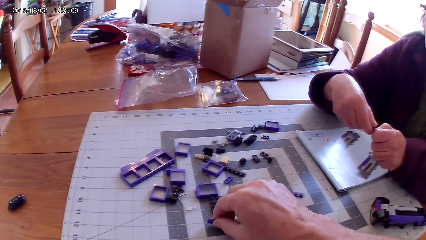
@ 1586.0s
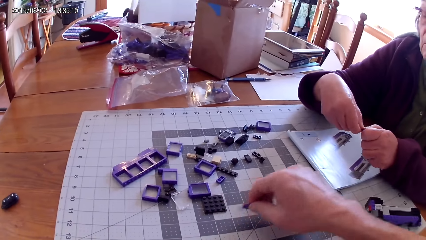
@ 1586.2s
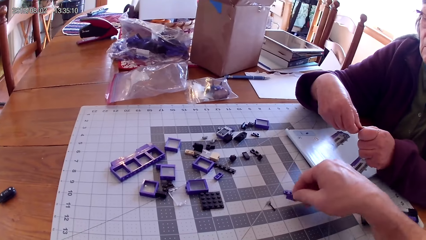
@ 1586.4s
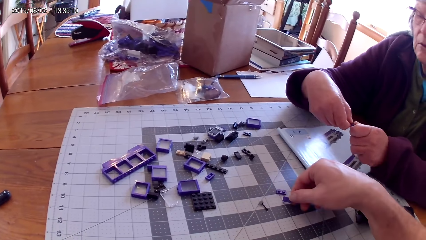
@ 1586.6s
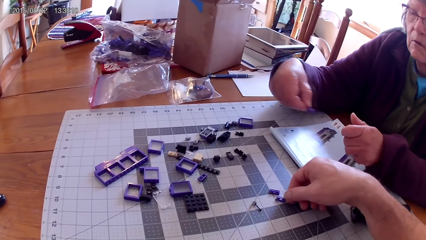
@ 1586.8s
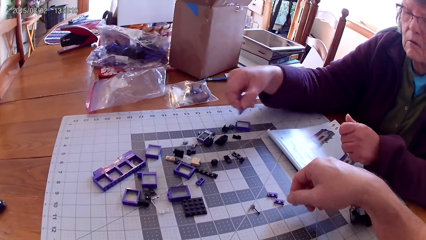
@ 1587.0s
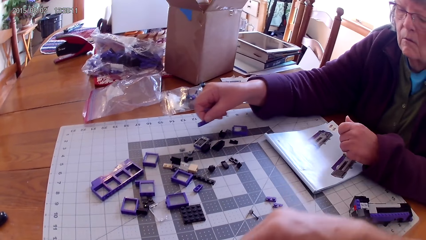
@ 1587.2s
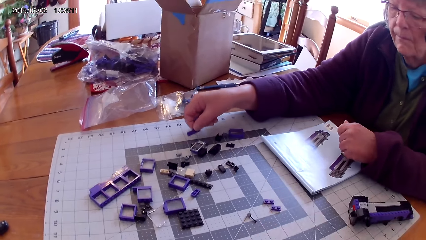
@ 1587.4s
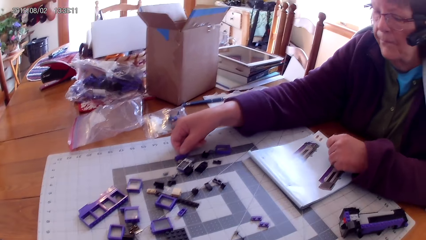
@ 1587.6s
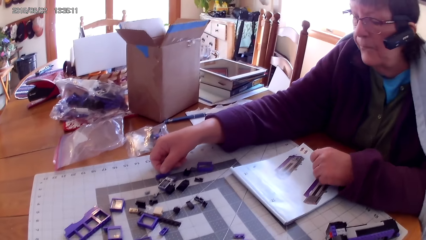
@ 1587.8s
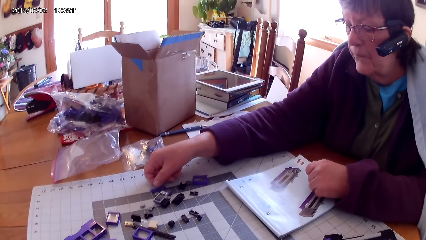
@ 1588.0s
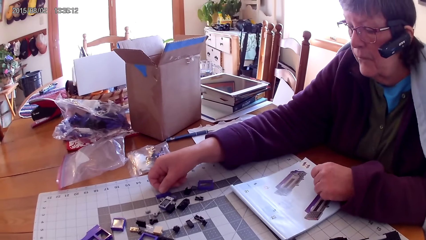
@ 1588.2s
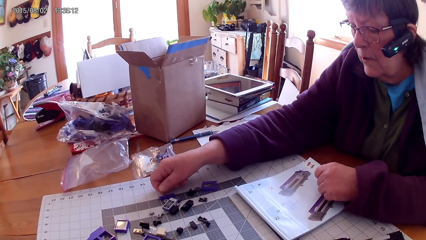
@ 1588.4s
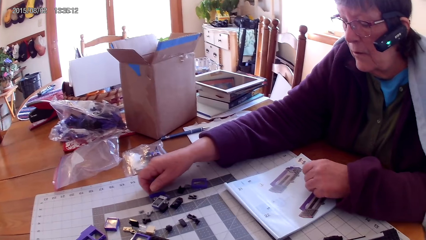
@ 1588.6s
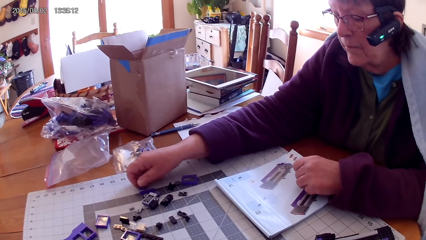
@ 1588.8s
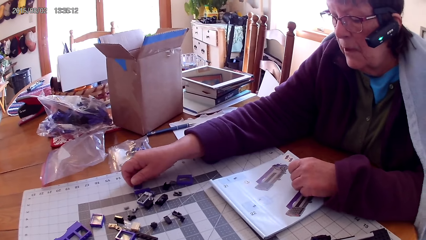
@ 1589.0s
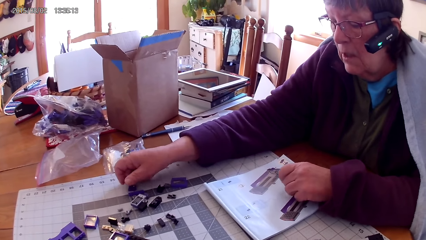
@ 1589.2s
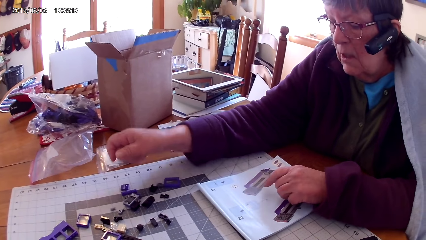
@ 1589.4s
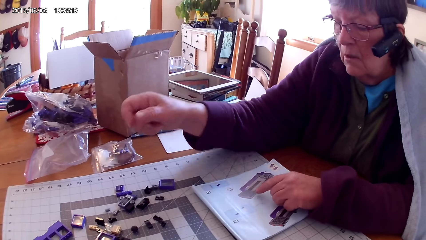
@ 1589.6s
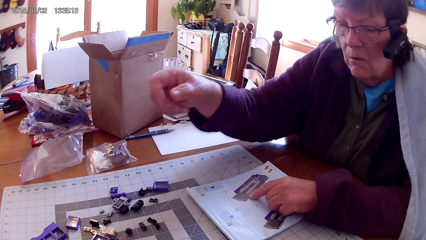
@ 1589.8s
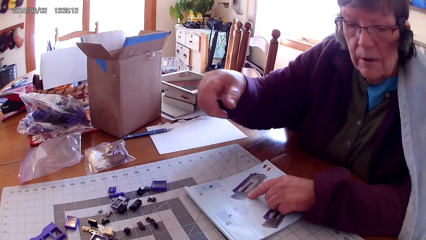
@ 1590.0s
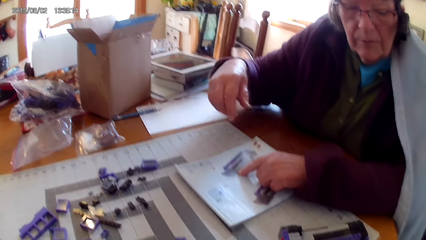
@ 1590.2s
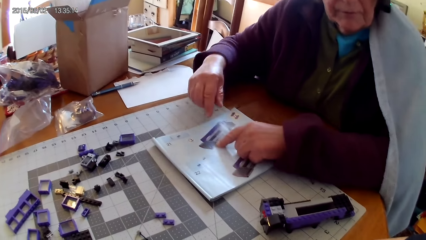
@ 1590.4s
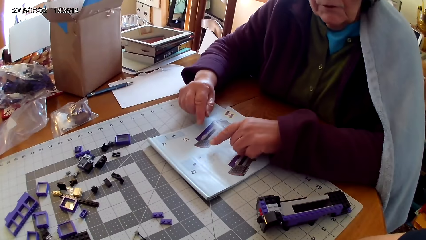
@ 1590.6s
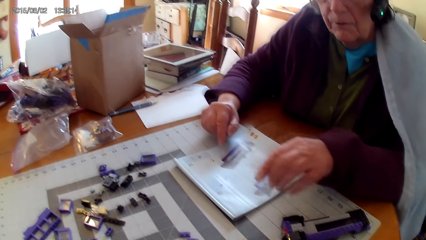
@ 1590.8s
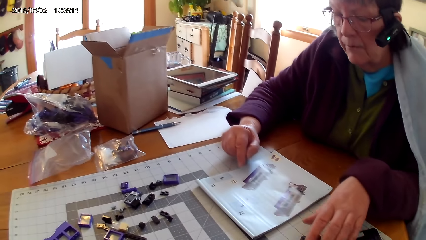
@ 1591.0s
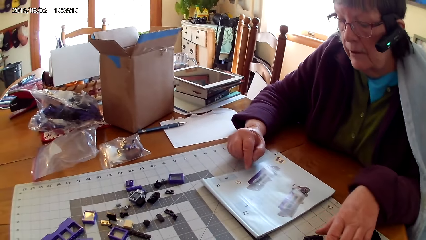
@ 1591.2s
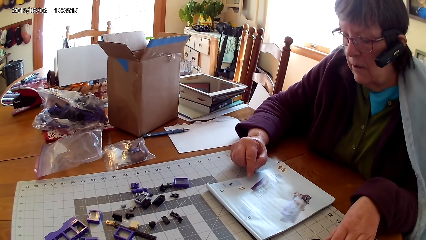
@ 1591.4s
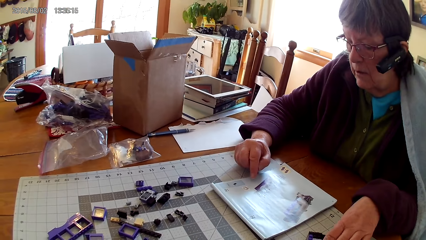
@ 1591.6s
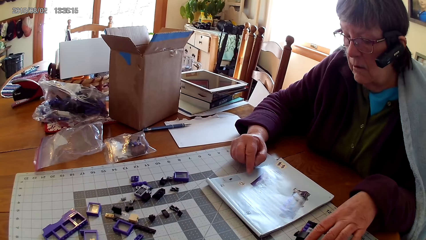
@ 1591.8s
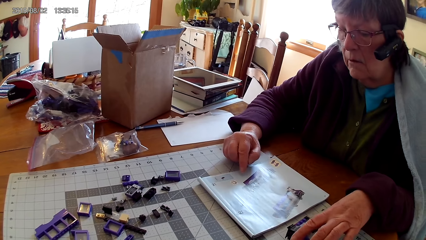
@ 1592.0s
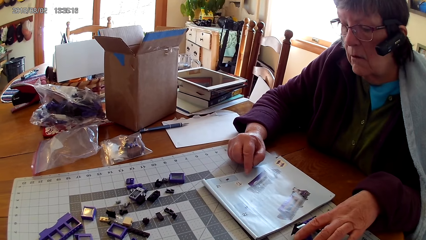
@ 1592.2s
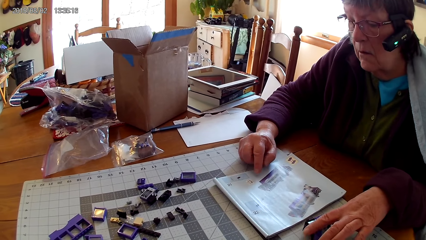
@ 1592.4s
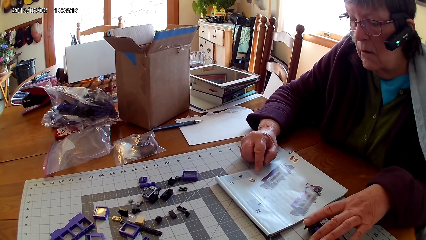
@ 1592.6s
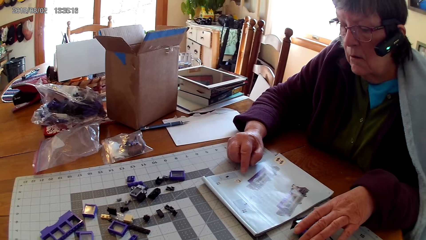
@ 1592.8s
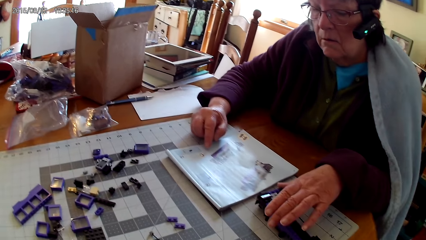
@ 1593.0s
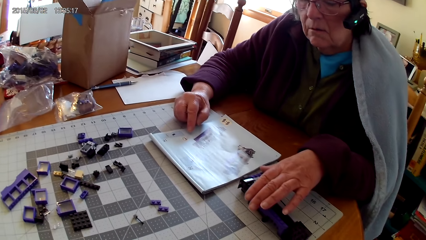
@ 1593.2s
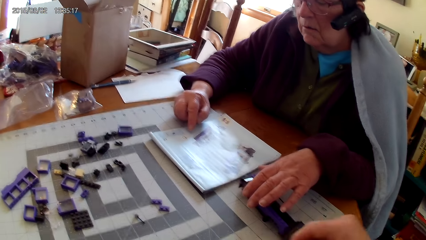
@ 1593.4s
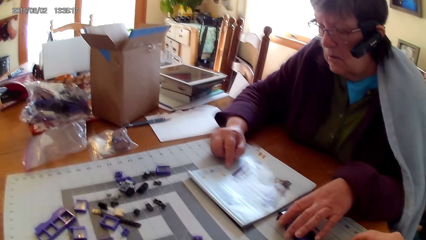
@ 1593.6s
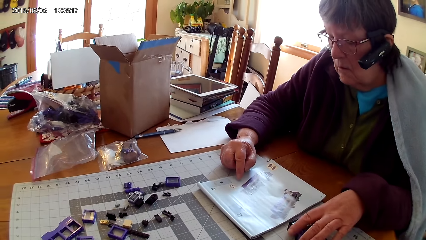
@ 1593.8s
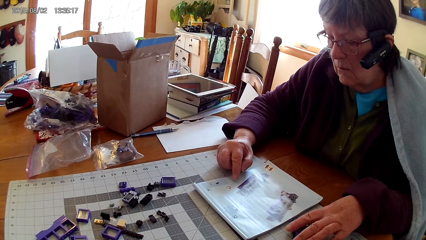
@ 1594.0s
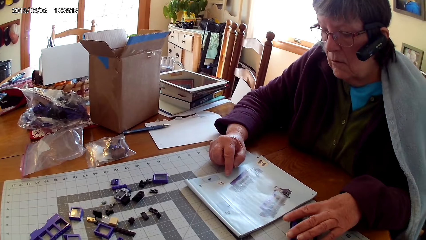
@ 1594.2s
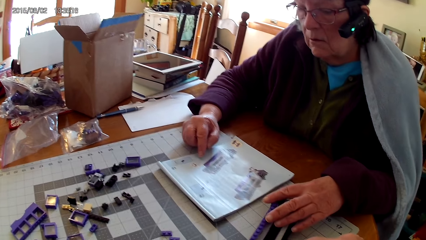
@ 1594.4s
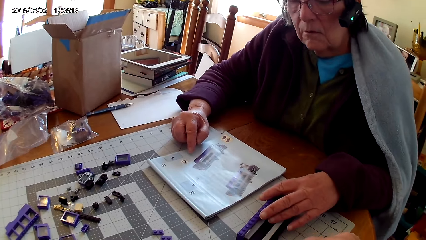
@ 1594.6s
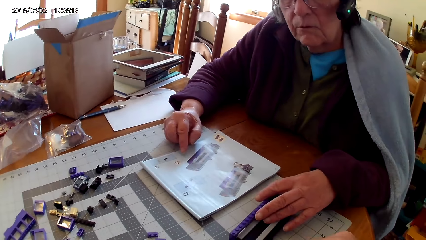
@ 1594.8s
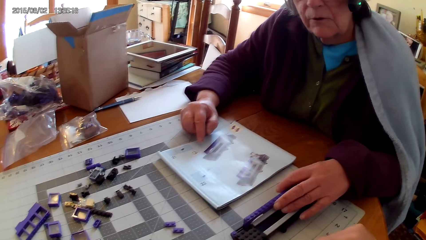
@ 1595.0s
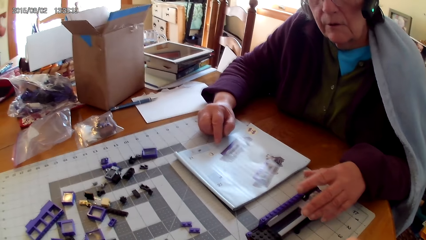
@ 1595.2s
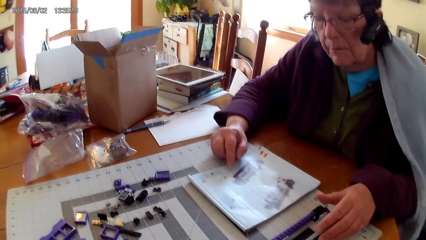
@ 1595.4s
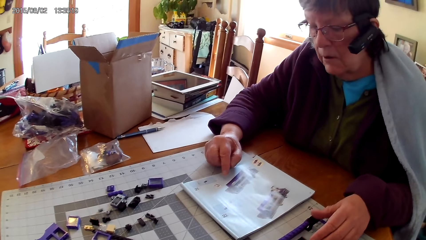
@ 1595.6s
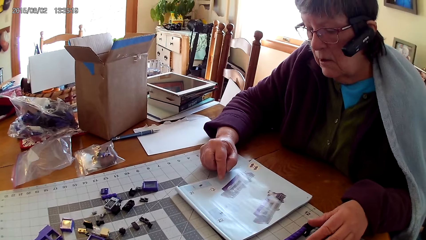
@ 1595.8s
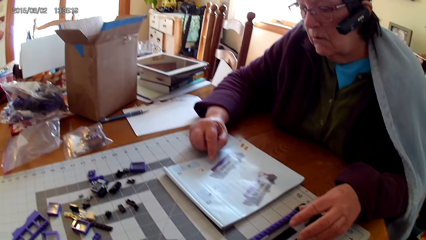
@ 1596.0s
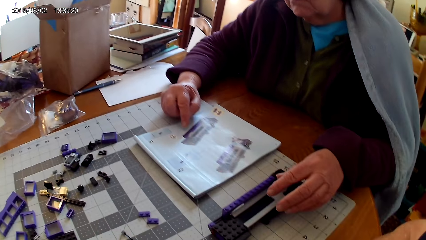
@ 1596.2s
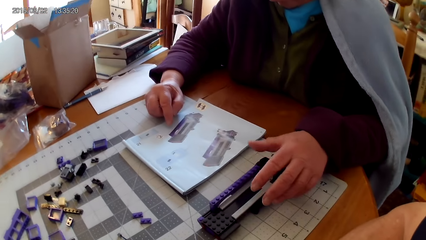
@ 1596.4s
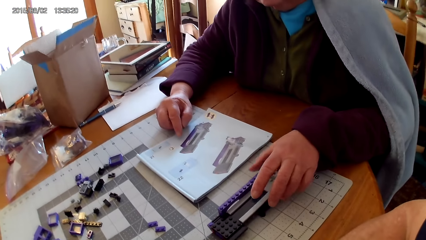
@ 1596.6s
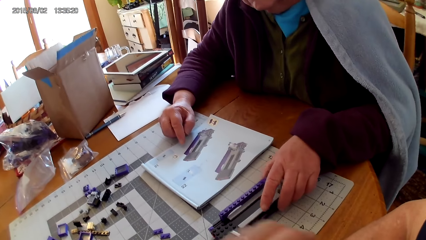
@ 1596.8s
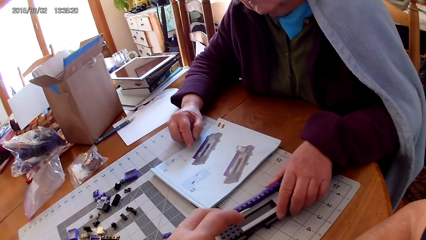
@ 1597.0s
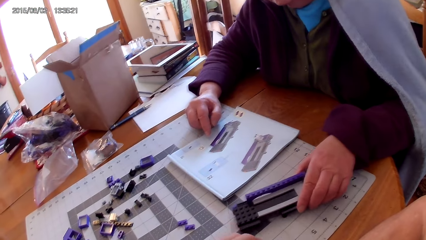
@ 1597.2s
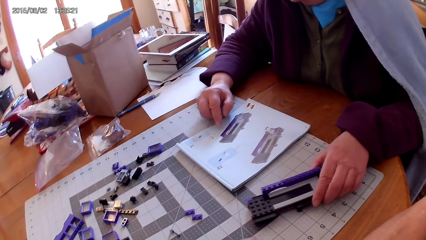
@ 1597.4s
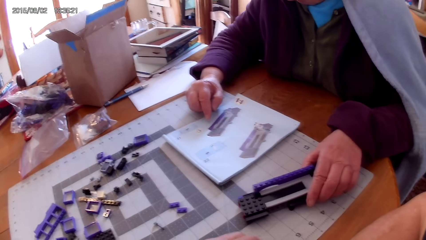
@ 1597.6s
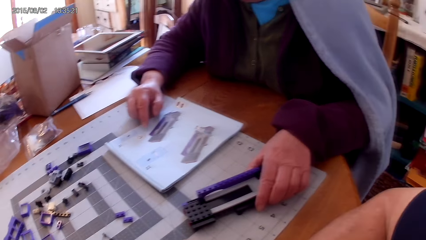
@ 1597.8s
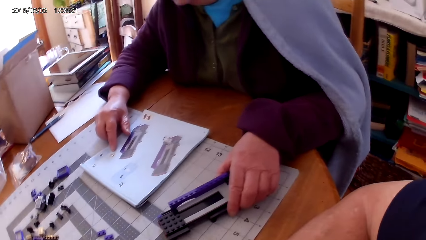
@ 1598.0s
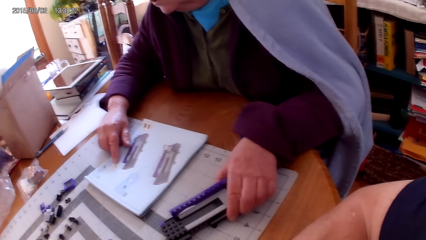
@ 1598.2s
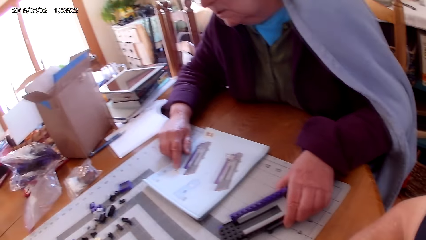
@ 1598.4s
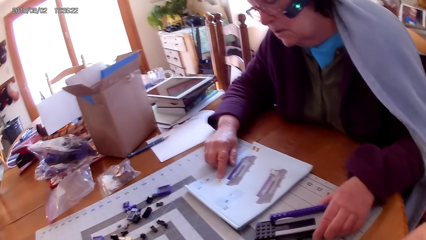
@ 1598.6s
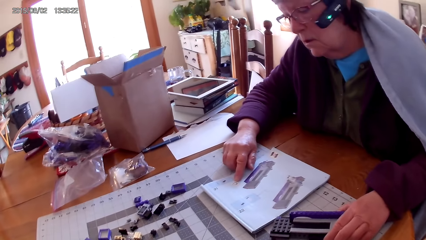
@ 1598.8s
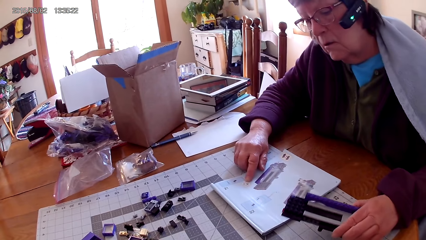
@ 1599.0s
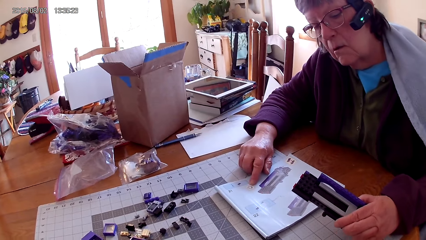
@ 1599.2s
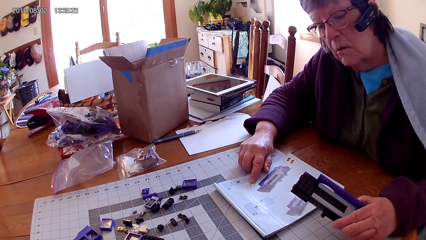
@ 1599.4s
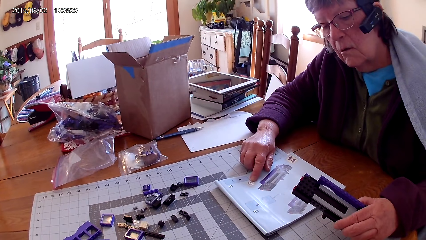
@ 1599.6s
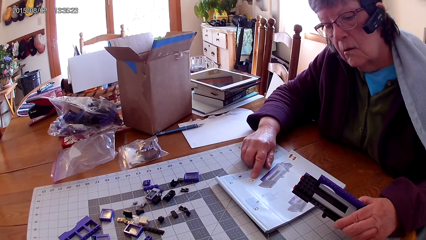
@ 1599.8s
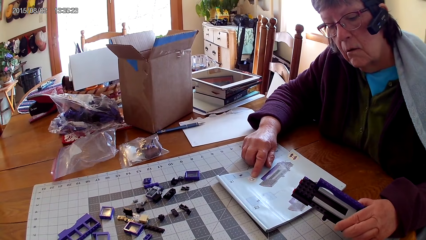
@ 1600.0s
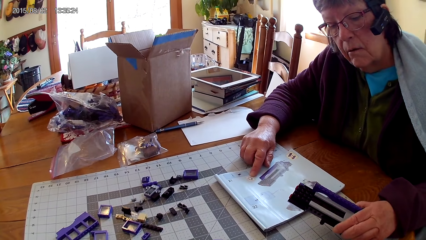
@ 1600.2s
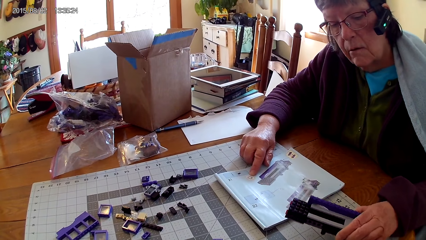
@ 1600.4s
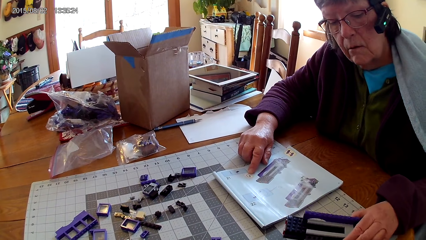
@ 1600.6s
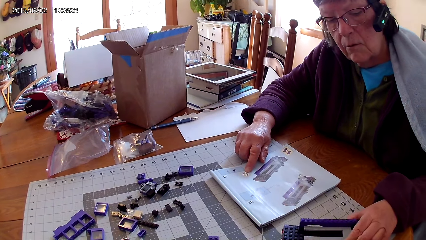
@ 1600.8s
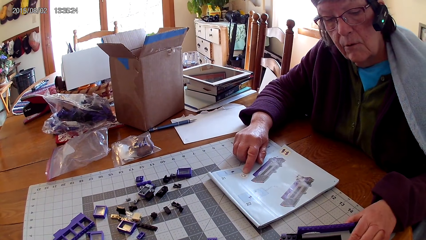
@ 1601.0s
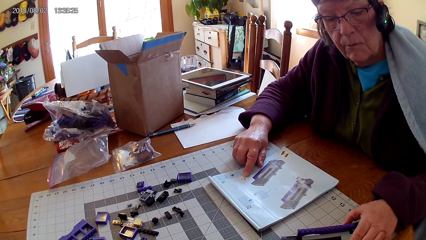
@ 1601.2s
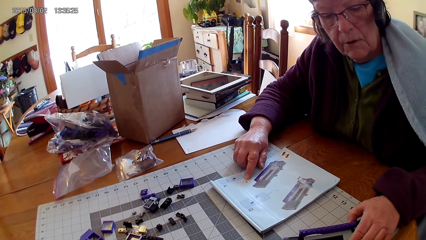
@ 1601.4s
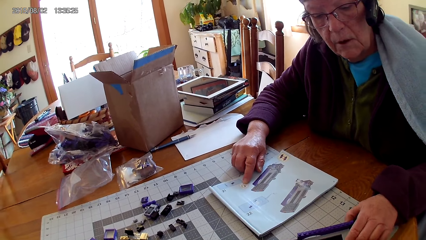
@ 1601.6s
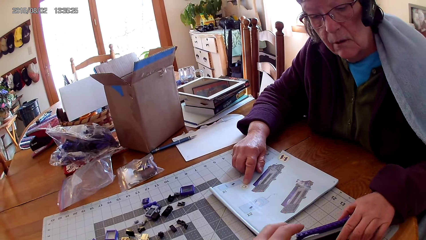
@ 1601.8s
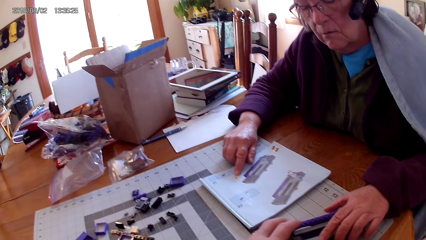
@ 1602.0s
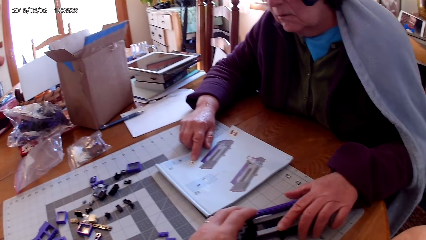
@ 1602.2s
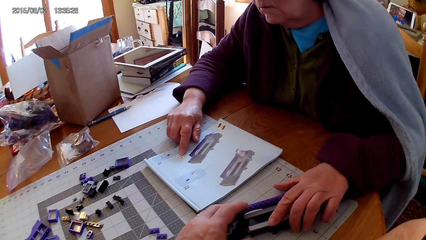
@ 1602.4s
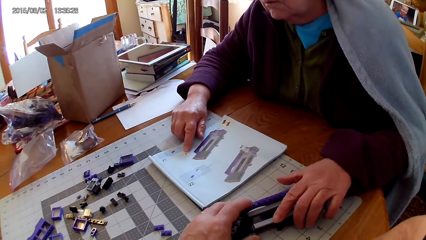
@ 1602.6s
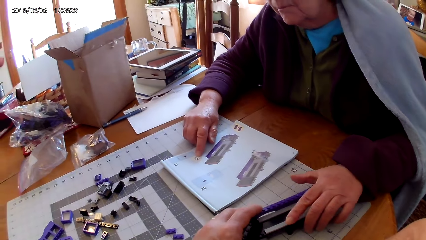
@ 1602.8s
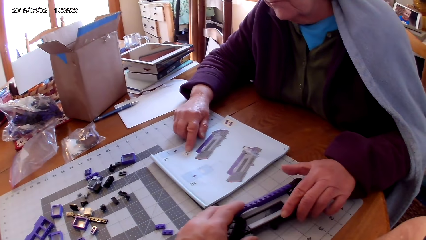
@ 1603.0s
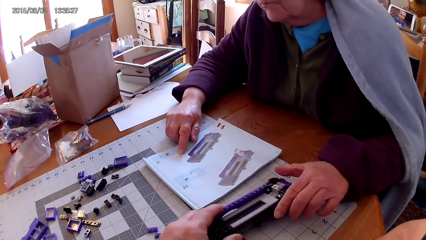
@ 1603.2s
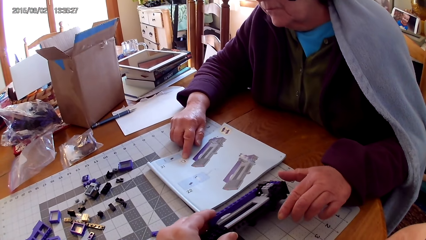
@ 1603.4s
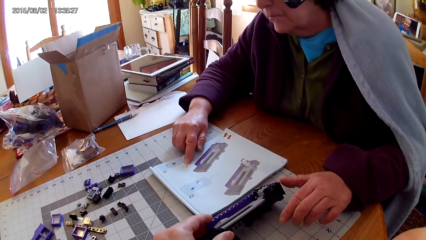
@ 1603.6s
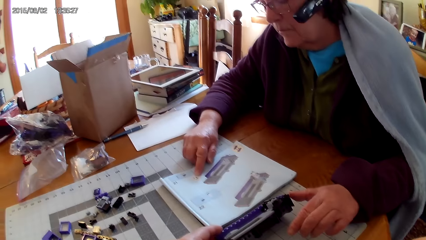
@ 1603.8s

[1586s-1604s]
The camera wearer takes a spare part. They place down a plastic. They arrange spare parts on the table. A person puts the spare part on the table. The person points at a picture in the manual book, touches something, holds the plastic and moves something. The camera wearer looks around. The person reads the manual book and holds the book with her finger. The person takes something, looks at something and holds something on the table. The camera wearer holds the plastic and touches something.
